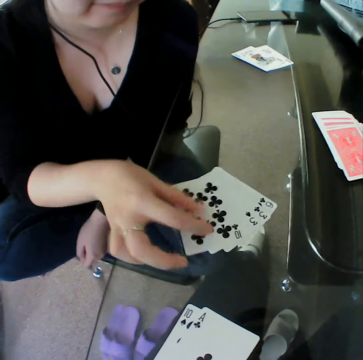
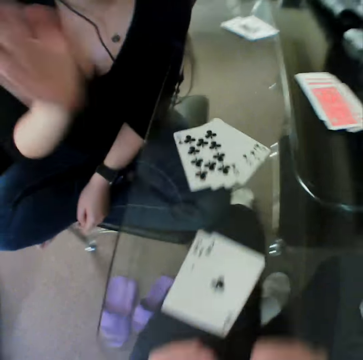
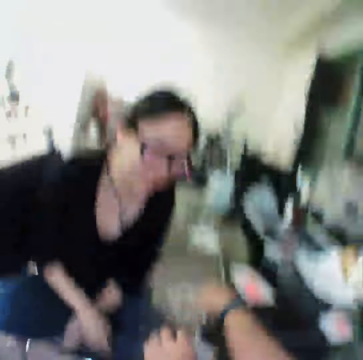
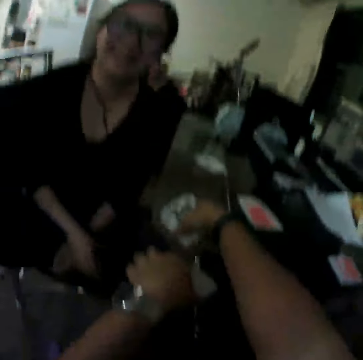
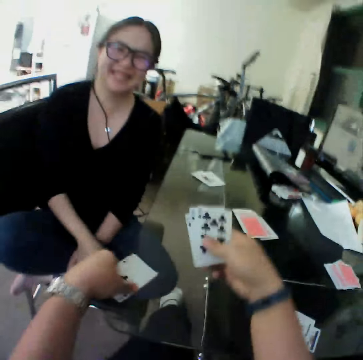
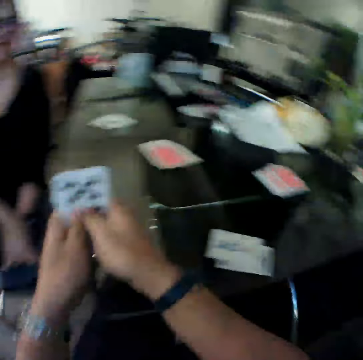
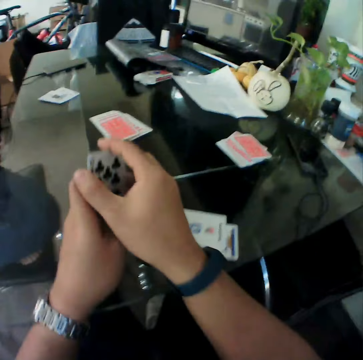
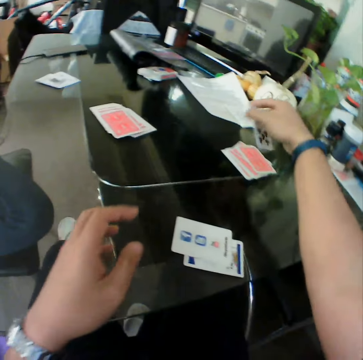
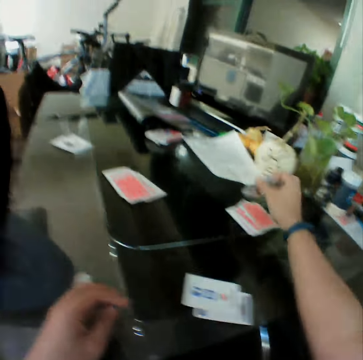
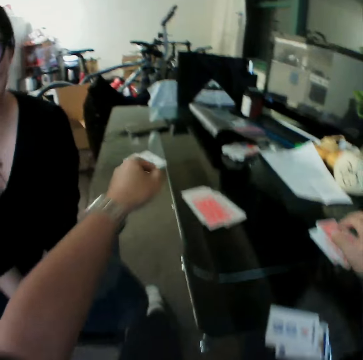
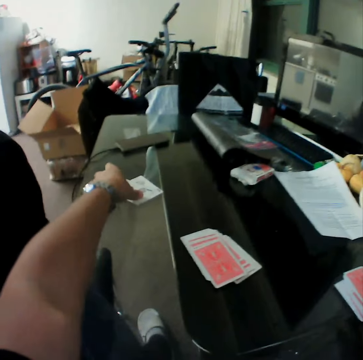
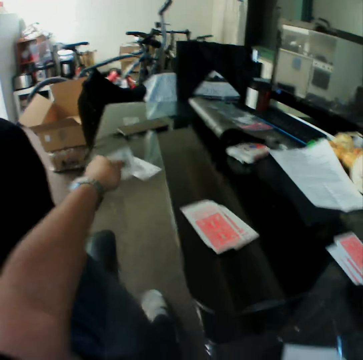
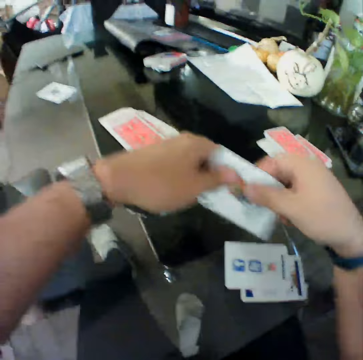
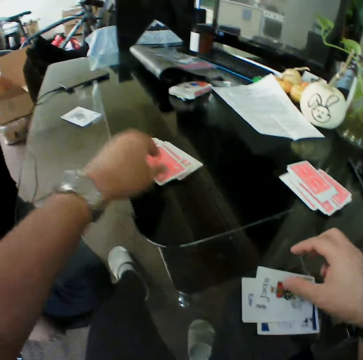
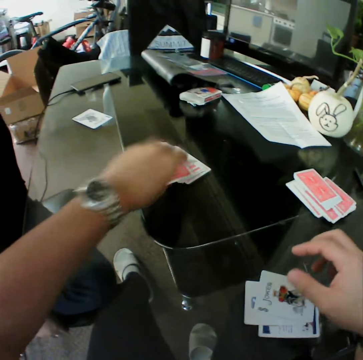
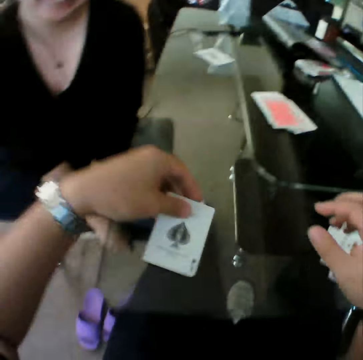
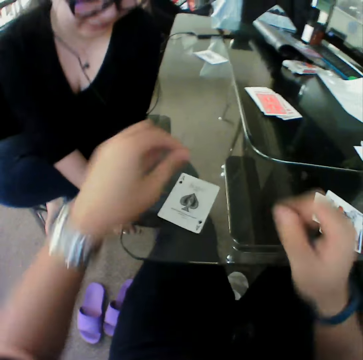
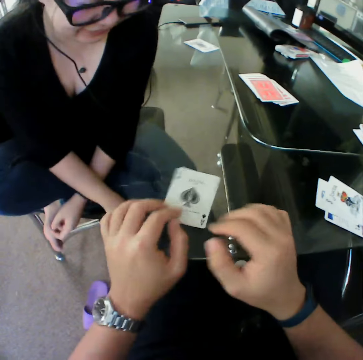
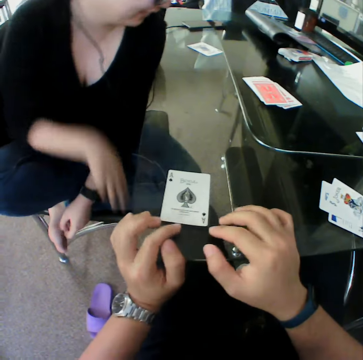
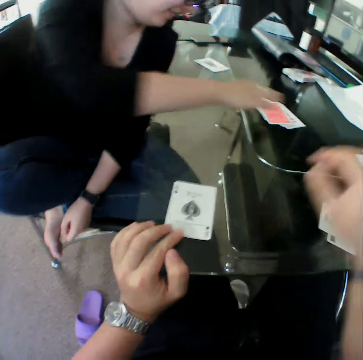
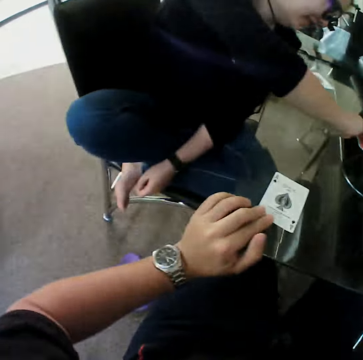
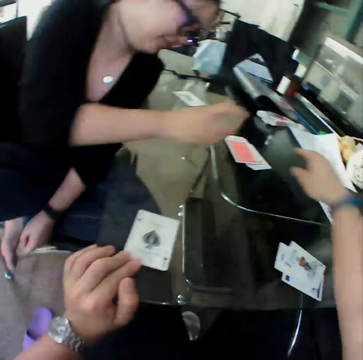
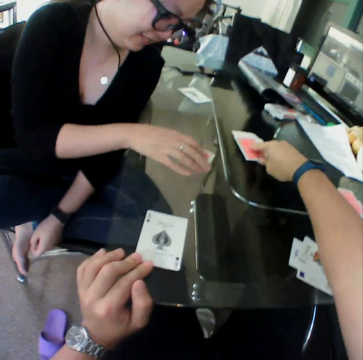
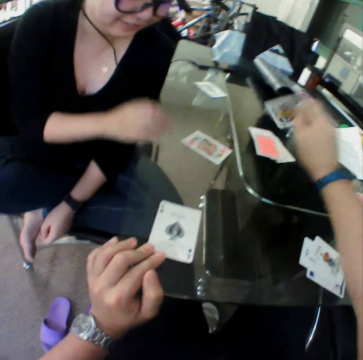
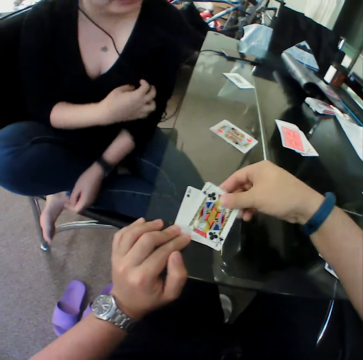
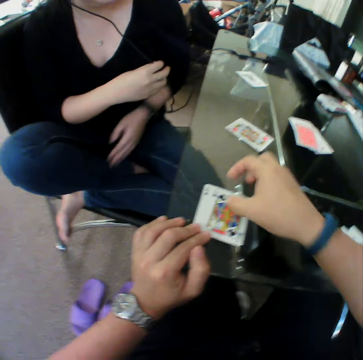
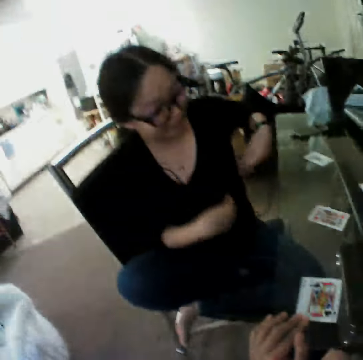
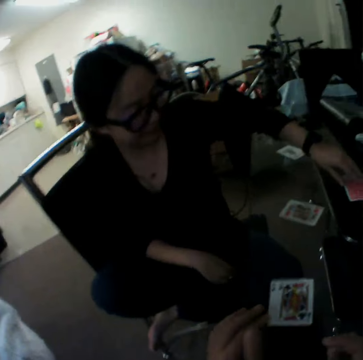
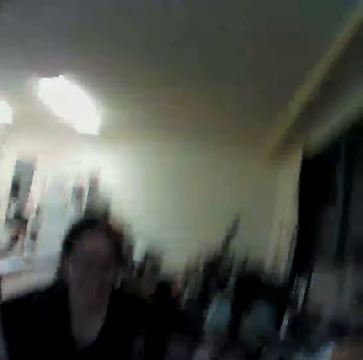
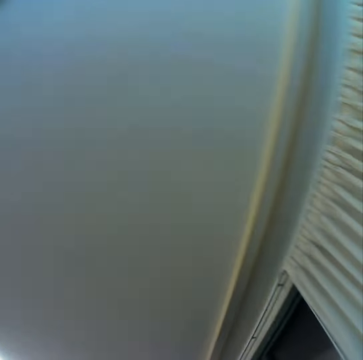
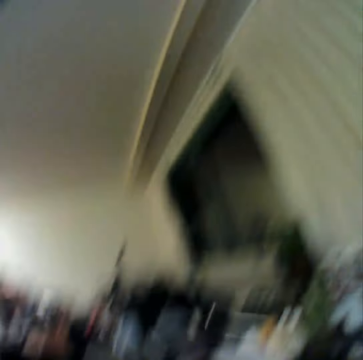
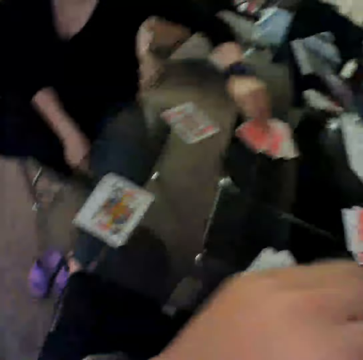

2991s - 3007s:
The woman drops the card on the table. The camera wearer picks the cards from the table with his right hand. He picks the cards from the table with his left hand. He holds the cards in both hands. He drops the cards on the table. He picks a card from the table. He moves the card to his right hand. He drops the card on the table. He picks a card from the table. He drops the card on the table. The woman picks a card from the table. The woman drops the card on the table. The camera wearer picks a card from the table. He drops the card on the table. The woman picks a card from the table.

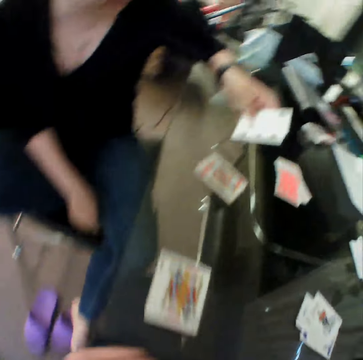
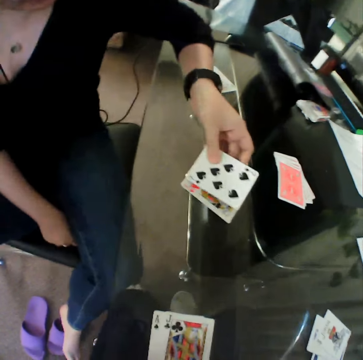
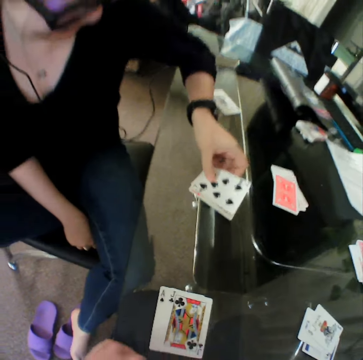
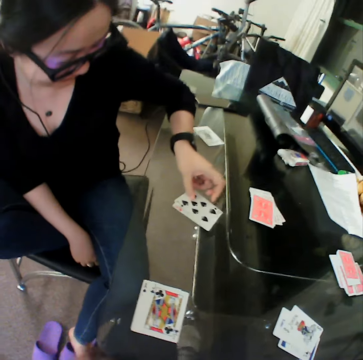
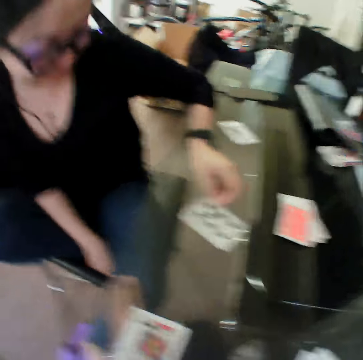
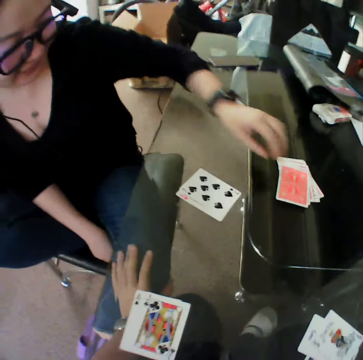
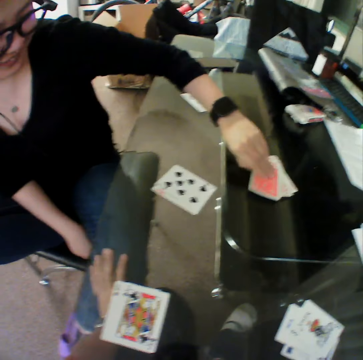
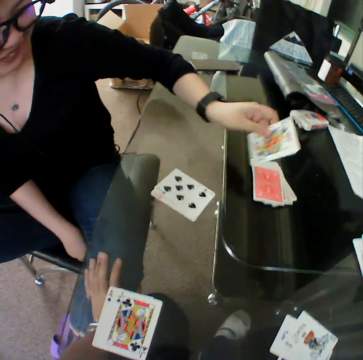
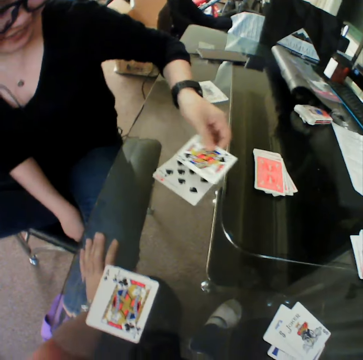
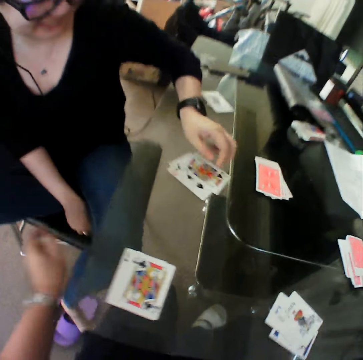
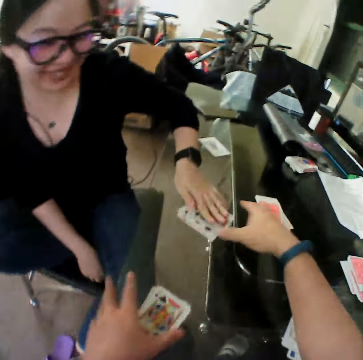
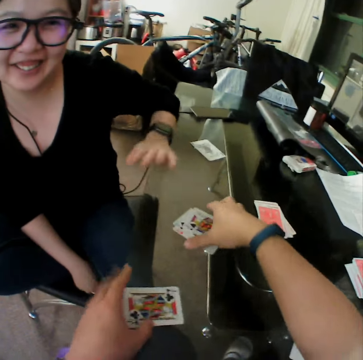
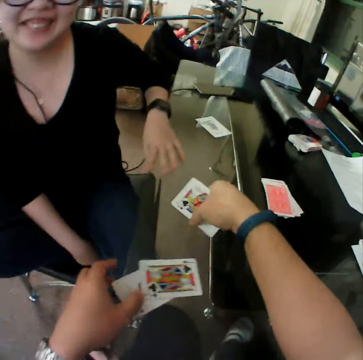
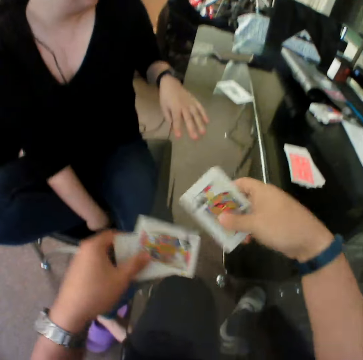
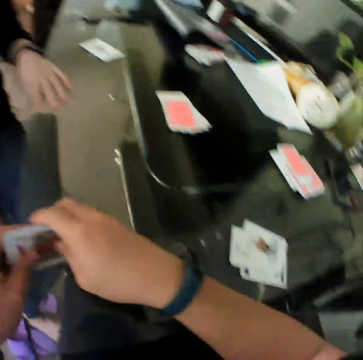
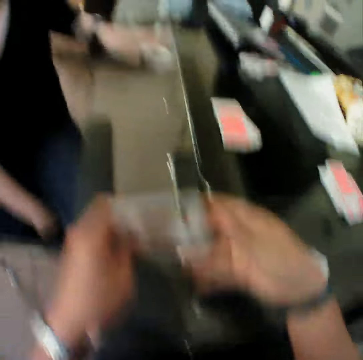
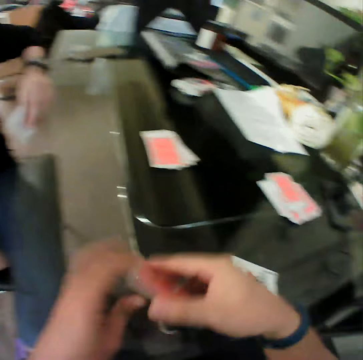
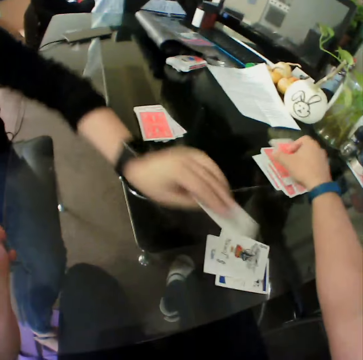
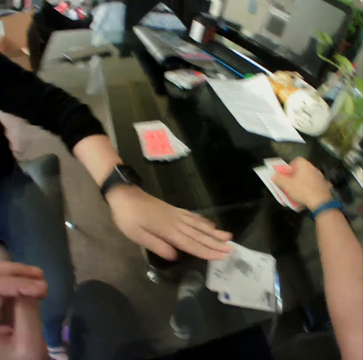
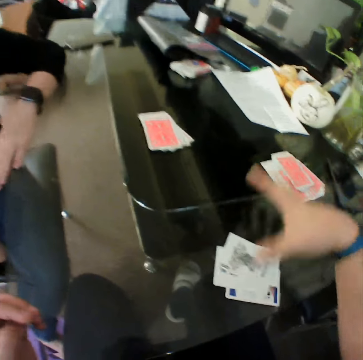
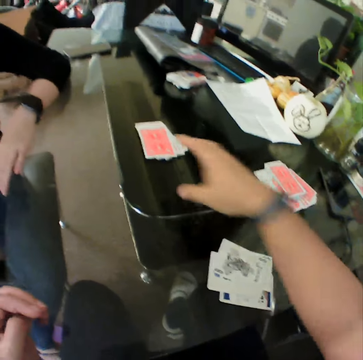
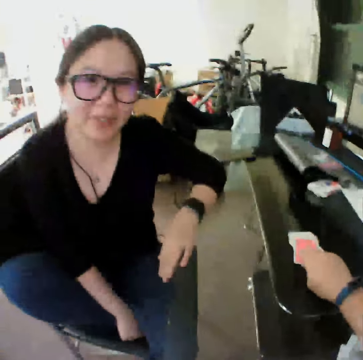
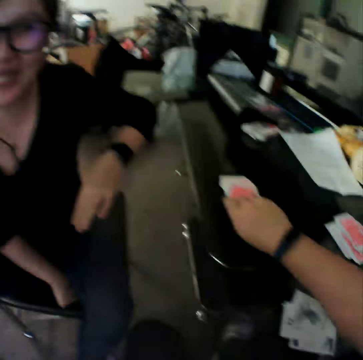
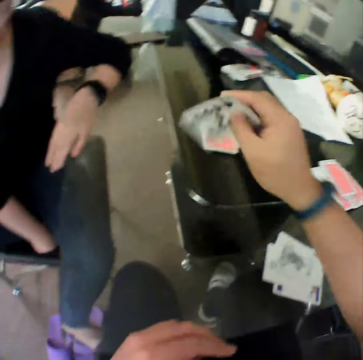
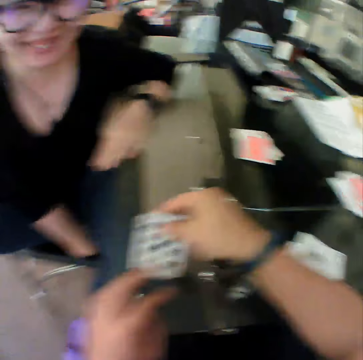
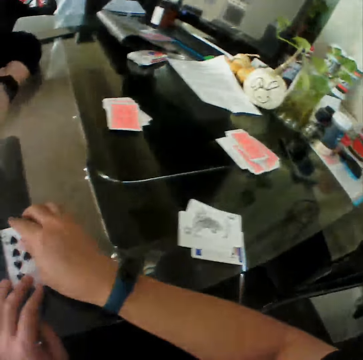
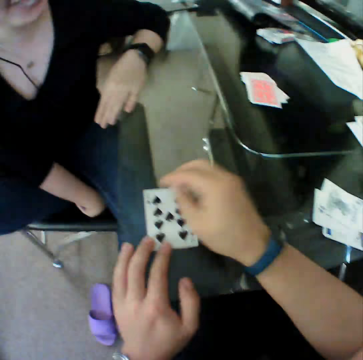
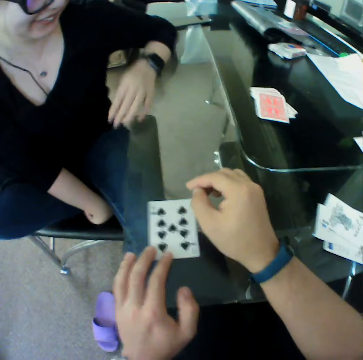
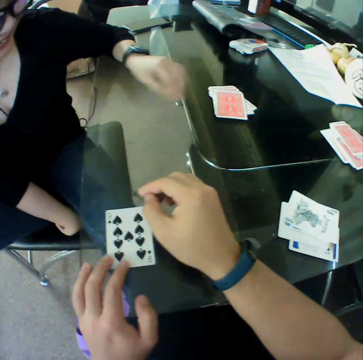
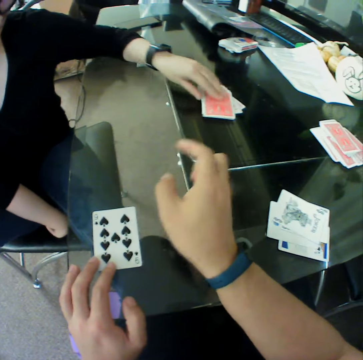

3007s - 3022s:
The woman drops the card on the table. The woman picks a card from the table. The woman drops the card on the table. The camera wearer picks the cards from the table with his left hand. He picks the cards from the table with his right hand. He holds the cards in both hands. The woman picks a card from the table. The camera wearer moves the cards to his right hand. The woman drops the card on the table. The camera wearer drops the cards on the table. He picks a card from the table. He drops the card on the table.

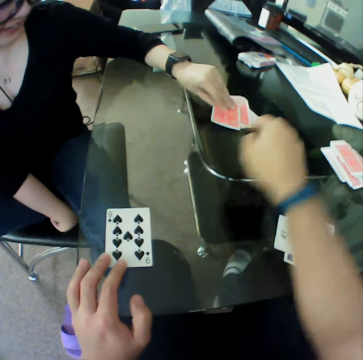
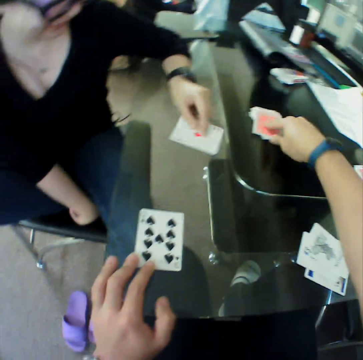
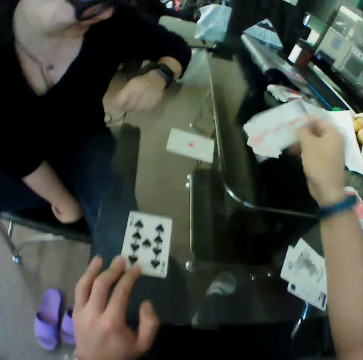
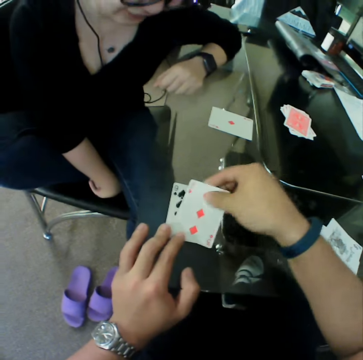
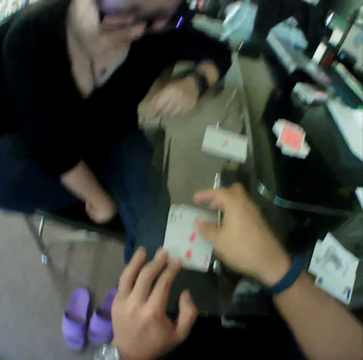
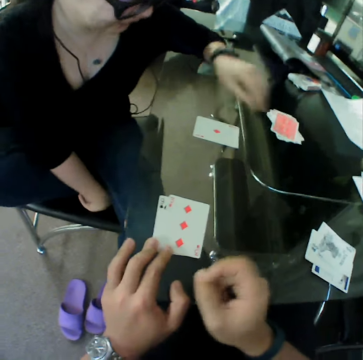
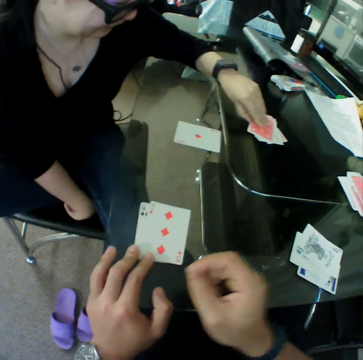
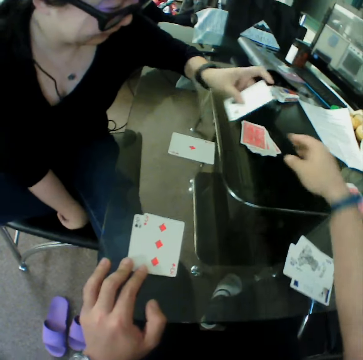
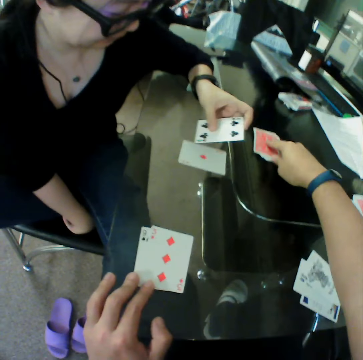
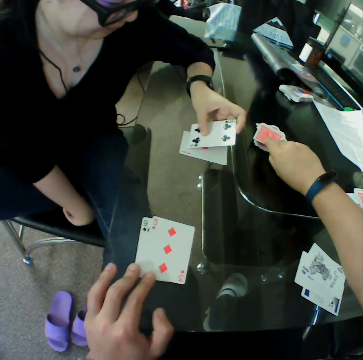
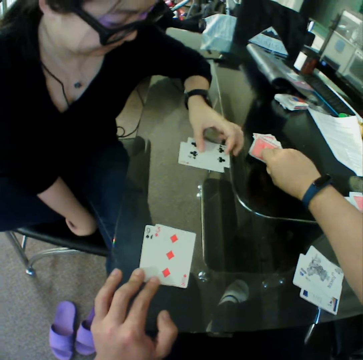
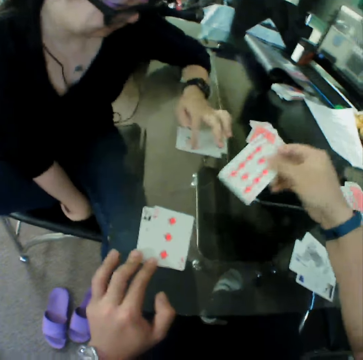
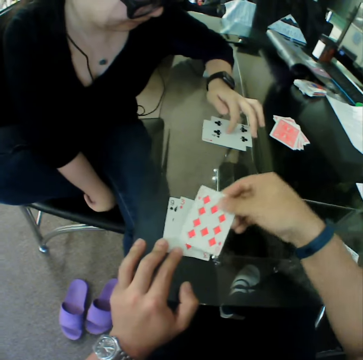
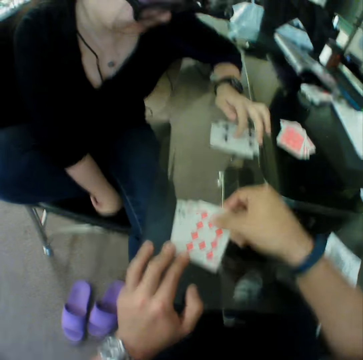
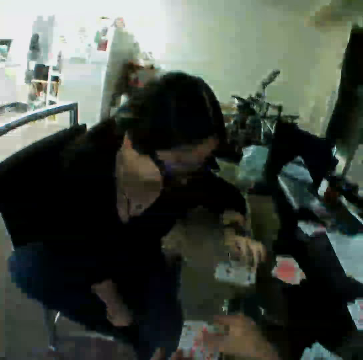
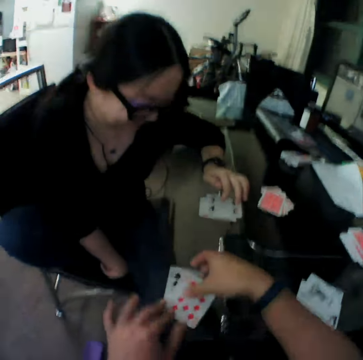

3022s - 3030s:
The woman picks a card from the table and drops the card on the table. The camera wearer picks a card from the table and drops the card on the table. The woman picks a card from the table. The camera wearer picks a card from the table. The woman drops the card on the table. The camera wearer drops the card on the table.
